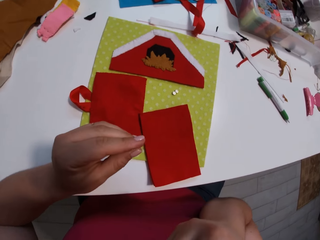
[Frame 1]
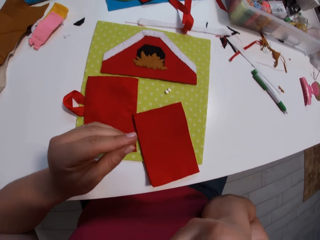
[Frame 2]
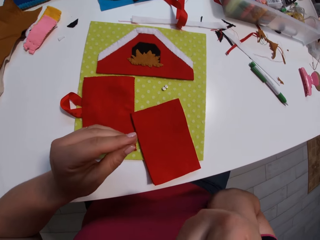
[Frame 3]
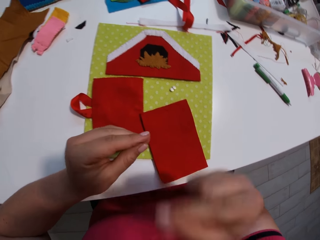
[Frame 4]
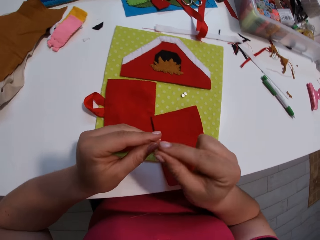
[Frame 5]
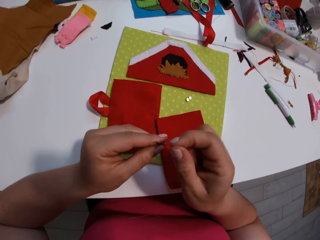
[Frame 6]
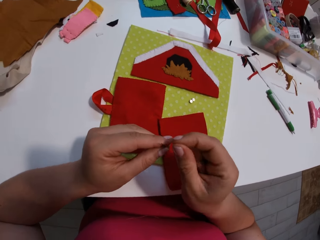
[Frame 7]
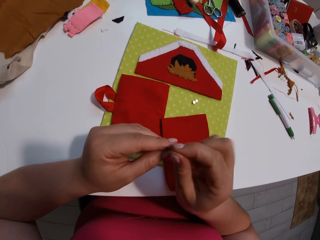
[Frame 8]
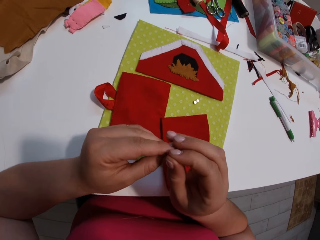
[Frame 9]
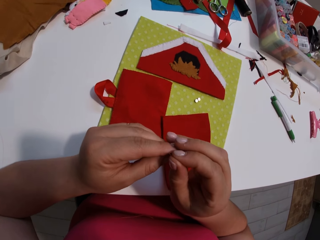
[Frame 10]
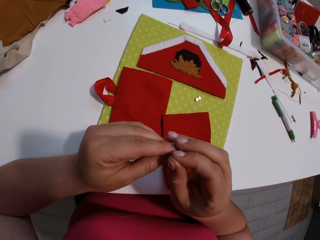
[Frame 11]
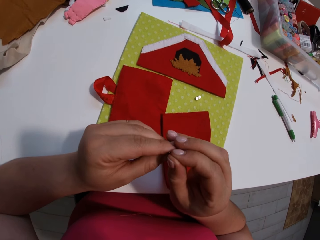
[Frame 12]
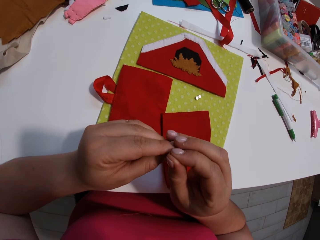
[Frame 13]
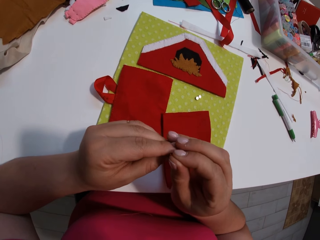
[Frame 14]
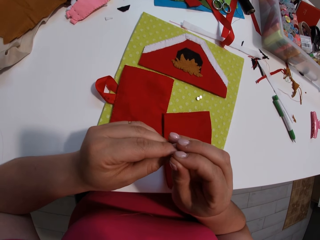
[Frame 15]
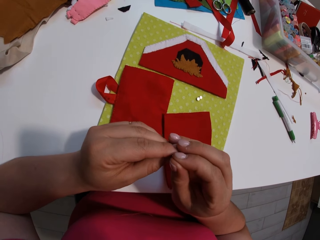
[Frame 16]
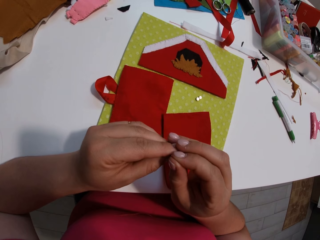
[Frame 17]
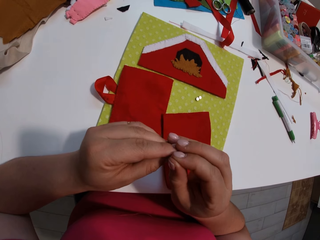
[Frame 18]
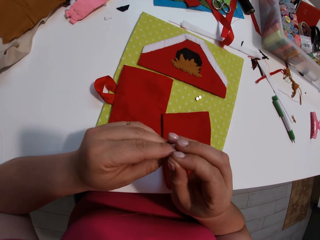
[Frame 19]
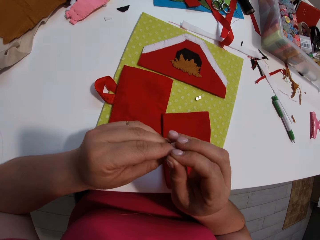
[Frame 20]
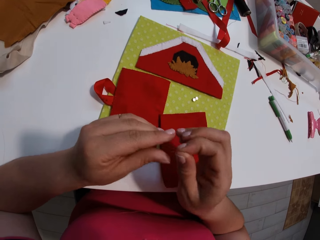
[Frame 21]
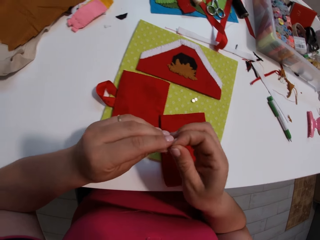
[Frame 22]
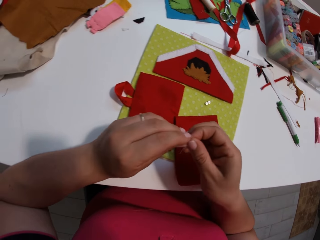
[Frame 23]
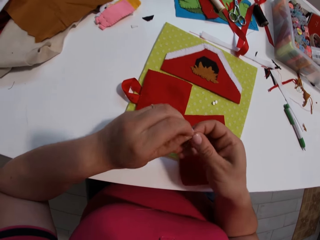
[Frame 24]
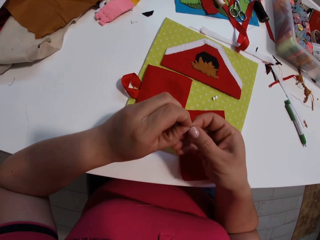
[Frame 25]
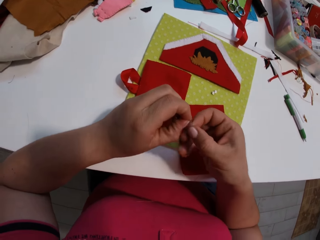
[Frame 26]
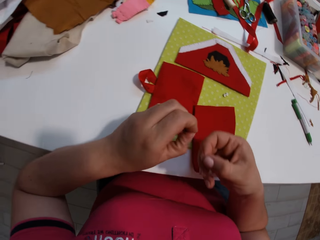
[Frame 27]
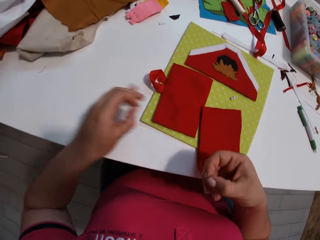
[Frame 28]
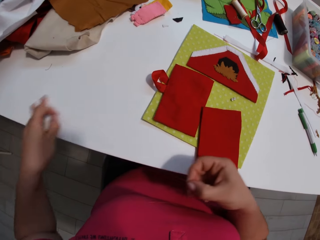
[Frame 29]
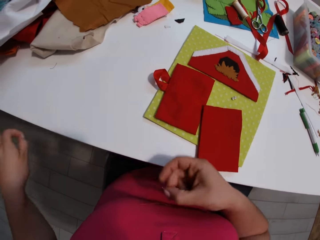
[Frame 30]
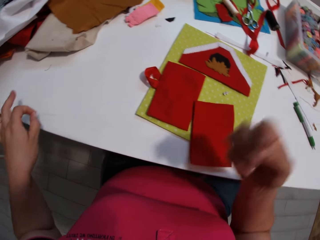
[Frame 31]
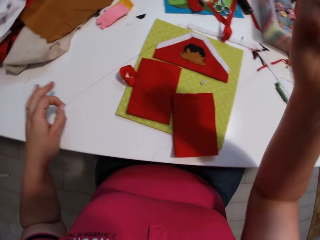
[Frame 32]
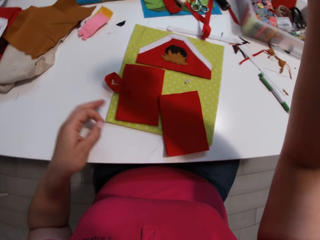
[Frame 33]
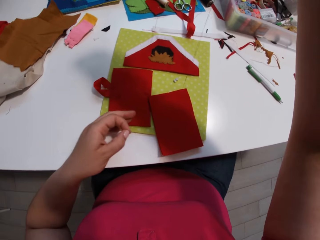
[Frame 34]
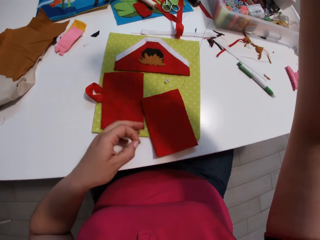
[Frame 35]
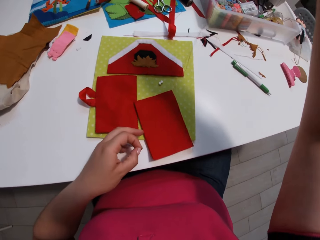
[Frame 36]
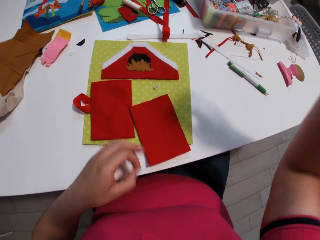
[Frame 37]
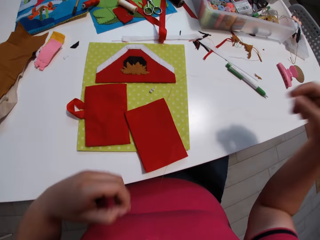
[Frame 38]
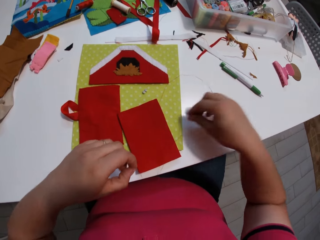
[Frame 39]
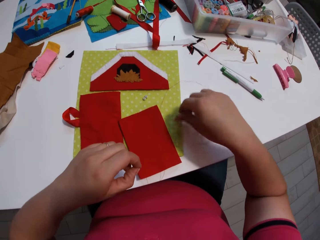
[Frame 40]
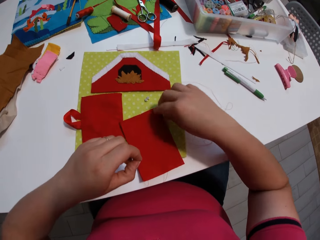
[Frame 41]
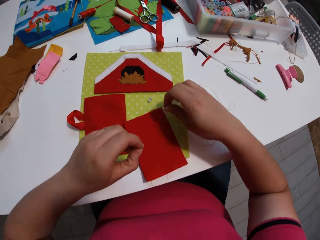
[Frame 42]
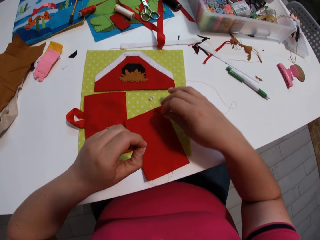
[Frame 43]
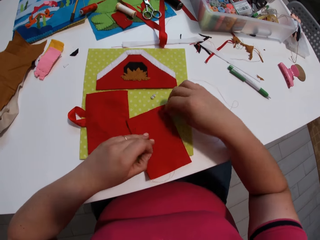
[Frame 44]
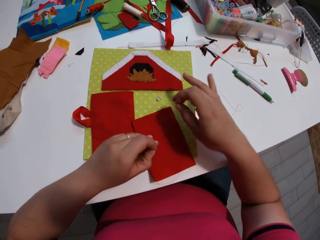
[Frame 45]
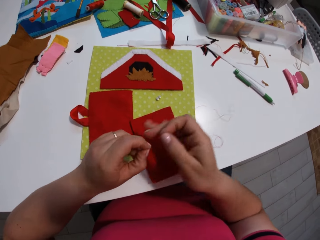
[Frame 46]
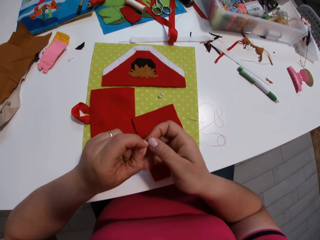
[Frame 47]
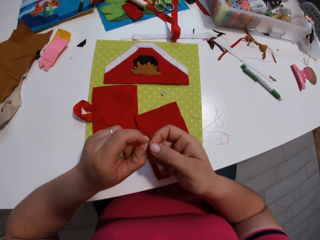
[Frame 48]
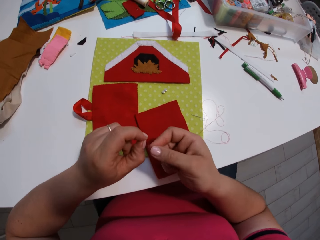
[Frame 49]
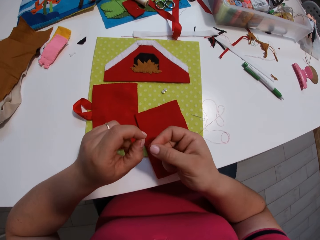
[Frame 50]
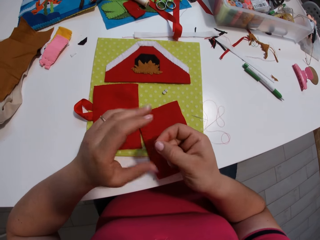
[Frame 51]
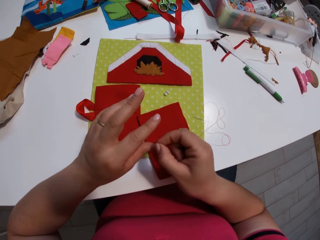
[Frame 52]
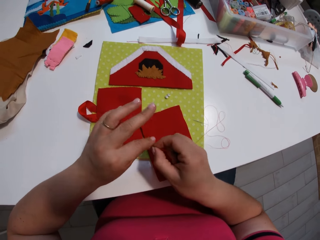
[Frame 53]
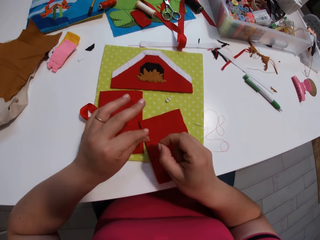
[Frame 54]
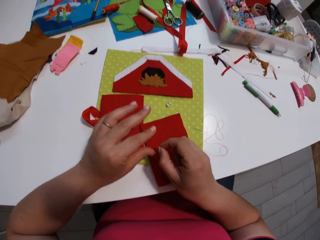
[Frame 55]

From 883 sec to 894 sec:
The camera wearer wets the thread. They put the sewing thread on a needle. They pull the thread. They put the needle down.

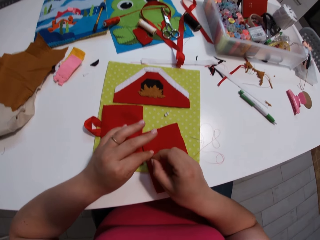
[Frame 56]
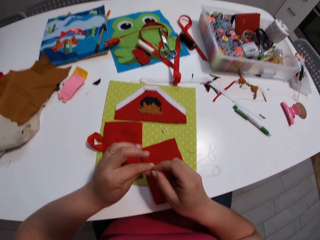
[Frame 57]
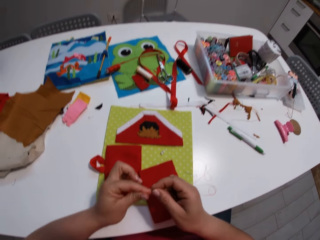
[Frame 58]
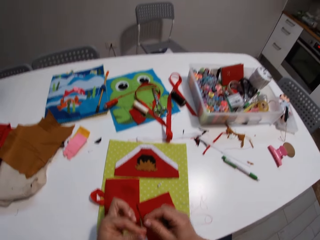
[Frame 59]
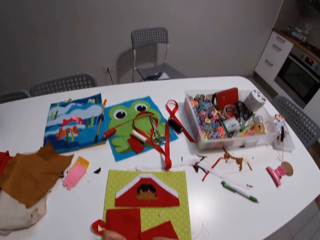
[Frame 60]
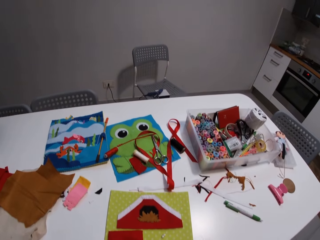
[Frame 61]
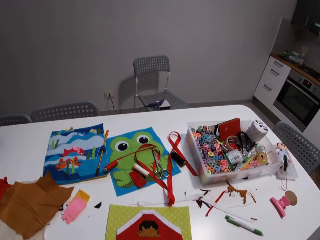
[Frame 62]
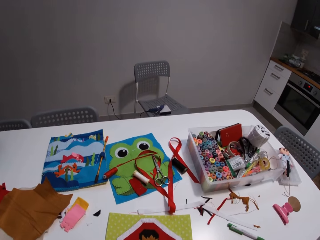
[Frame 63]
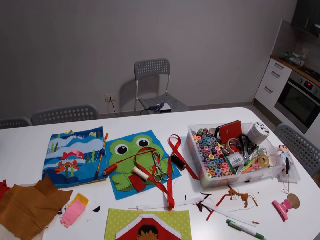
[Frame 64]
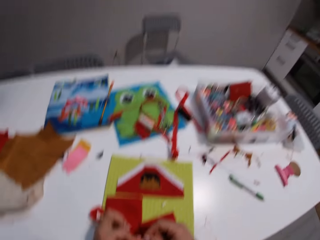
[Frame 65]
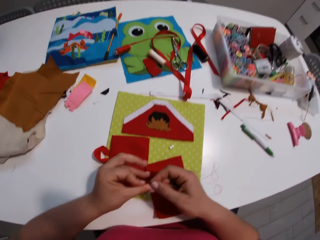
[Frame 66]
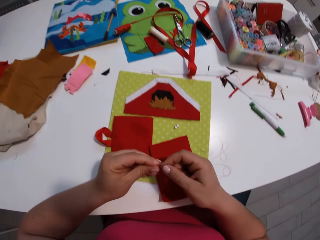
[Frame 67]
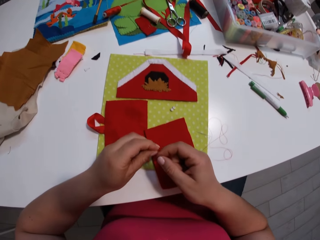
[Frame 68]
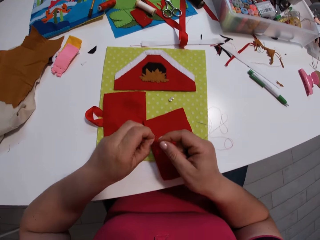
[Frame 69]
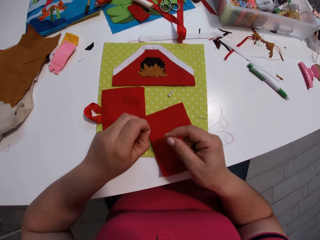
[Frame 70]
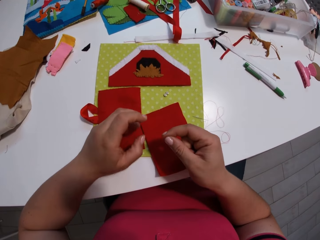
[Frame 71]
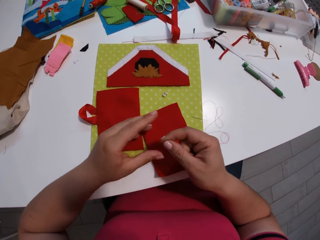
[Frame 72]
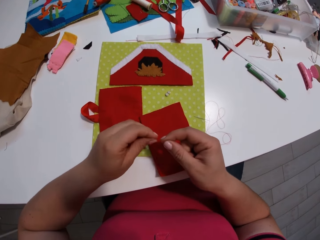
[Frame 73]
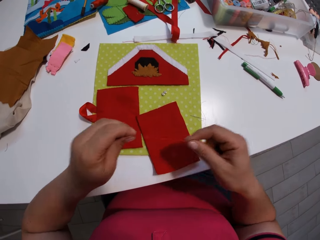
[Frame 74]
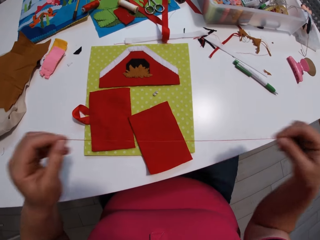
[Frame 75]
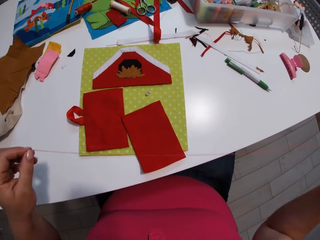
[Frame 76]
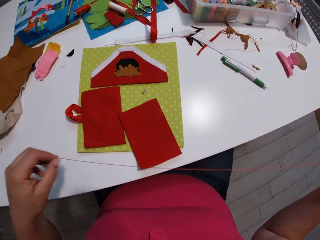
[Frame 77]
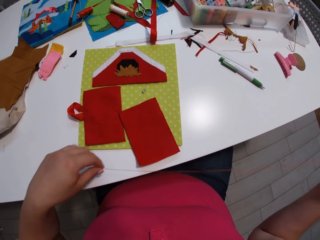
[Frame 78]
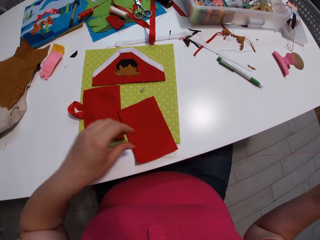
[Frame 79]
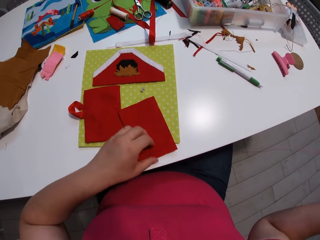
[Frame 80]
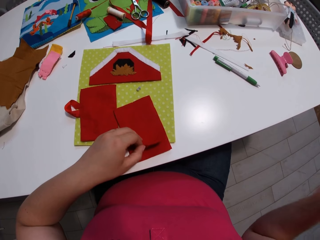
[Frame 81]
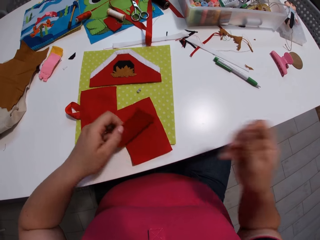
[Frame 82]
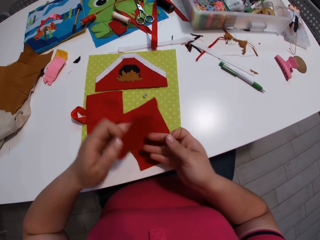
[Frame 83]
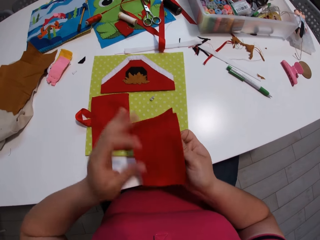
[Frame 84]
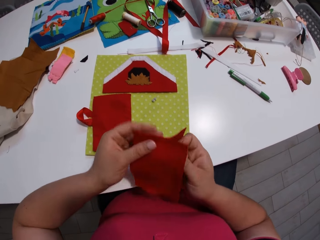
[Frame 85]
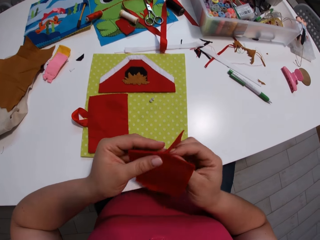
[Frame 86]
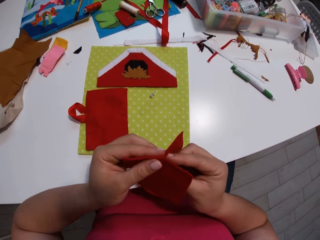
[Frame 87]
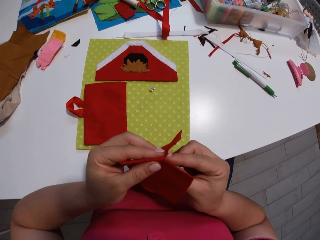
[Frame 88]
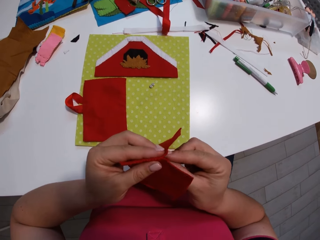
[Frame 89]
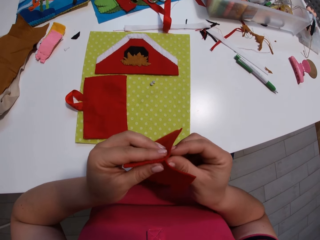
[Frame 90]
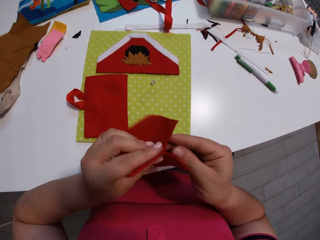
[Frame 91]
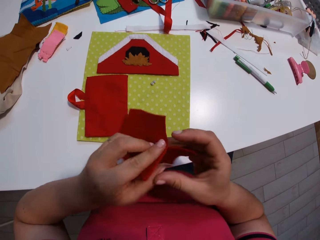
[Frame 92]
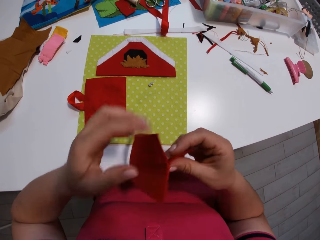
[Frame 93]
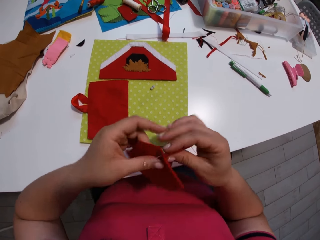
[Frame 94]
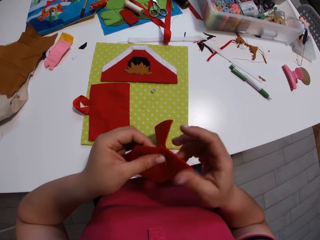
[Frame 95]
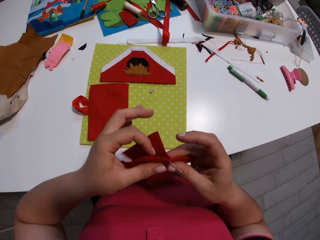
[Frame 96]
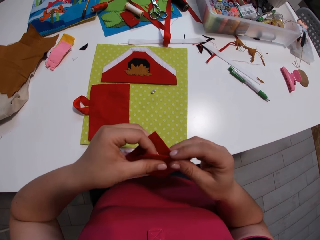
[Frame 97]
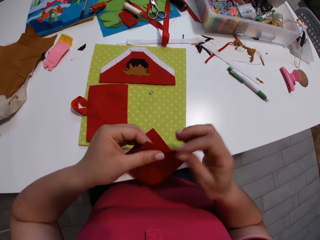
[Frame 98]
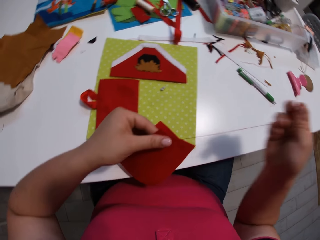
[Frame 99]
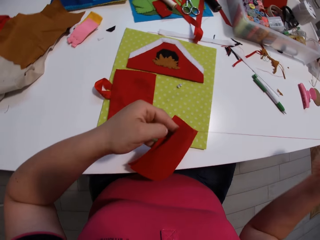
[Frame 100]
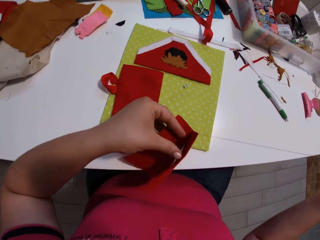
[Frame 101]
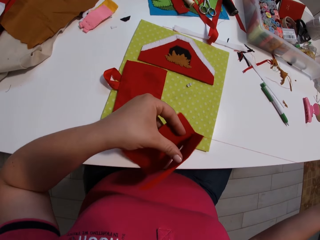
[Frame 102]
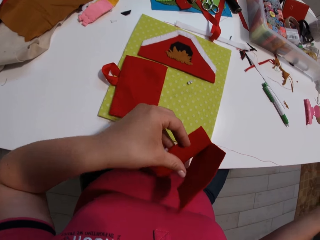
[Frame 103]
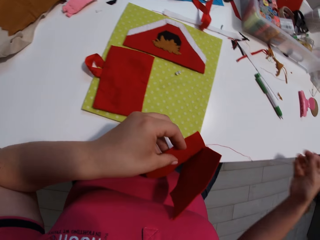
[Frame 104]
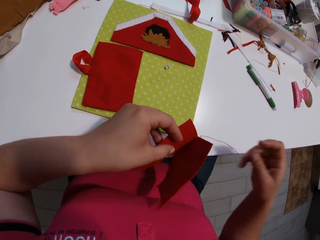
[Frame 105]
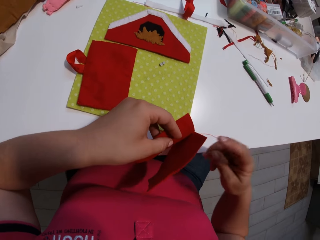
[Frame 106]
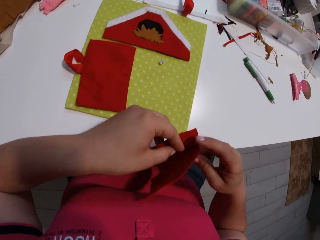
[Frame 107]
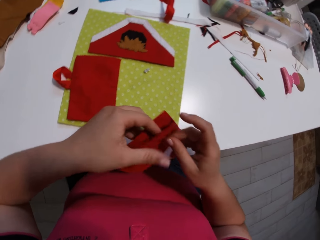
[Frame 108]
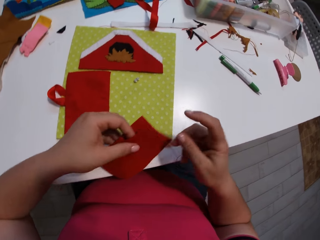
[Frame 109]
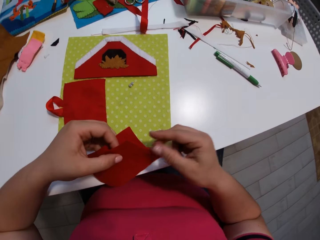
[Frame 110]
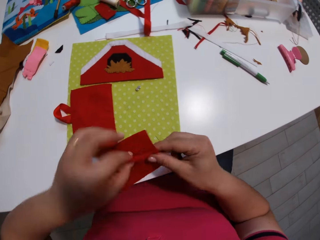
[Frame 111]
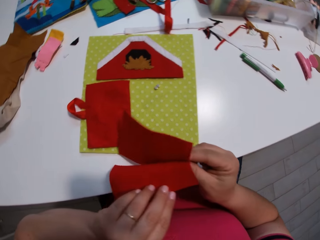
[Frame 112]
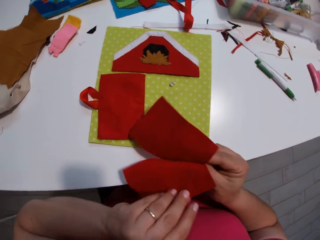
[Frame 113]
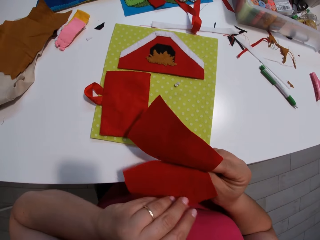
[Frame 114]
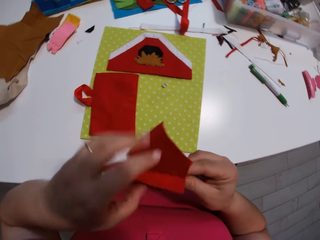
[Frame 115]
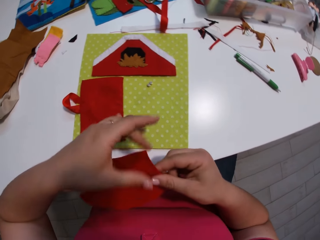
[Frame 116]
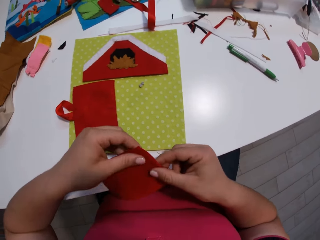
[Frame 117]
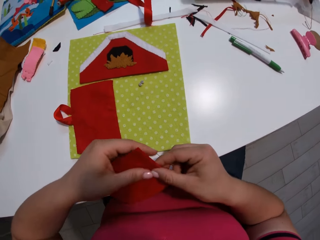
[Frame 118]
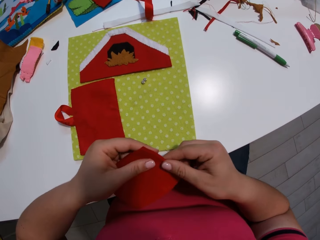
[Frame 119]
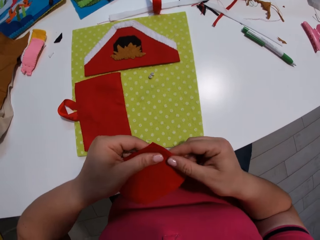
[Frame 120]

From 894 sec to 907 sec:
The camera wearer ties a knot on the thread. They pick up the needle. They pick up a piece of cloth. They stitch the pieces of cloth with the needle and thread. They open the pieces of cloth.
